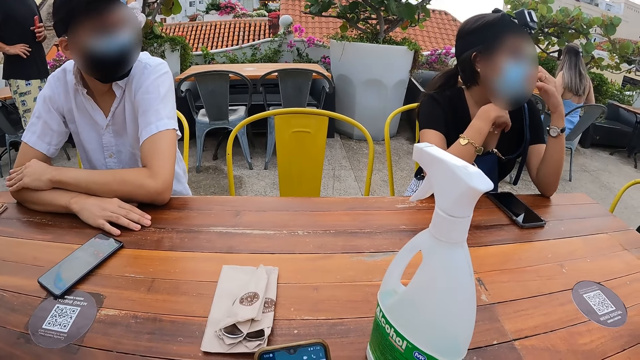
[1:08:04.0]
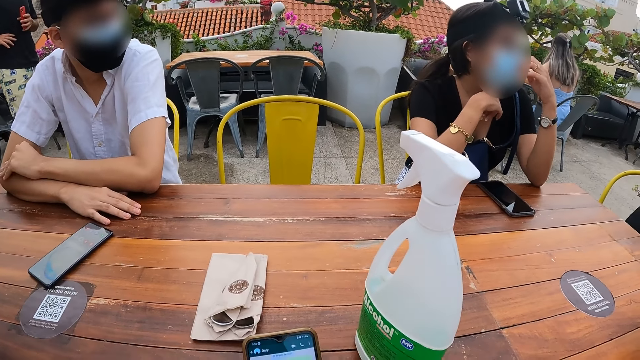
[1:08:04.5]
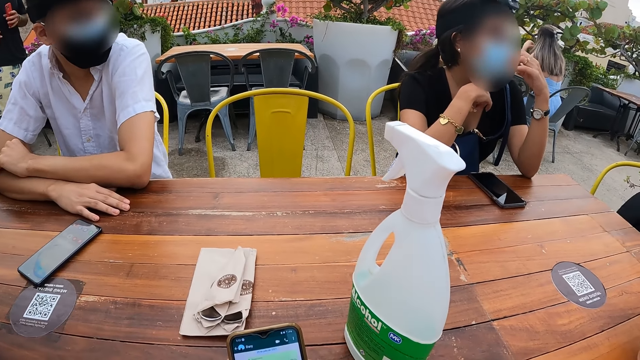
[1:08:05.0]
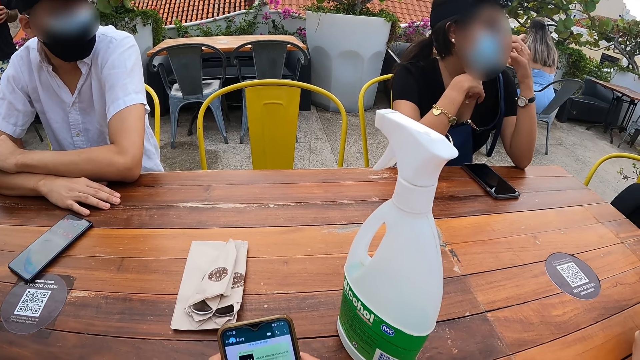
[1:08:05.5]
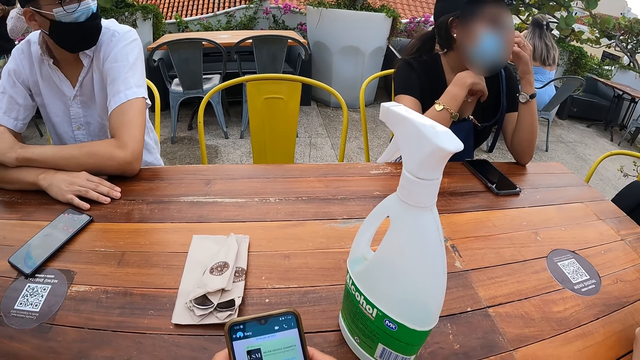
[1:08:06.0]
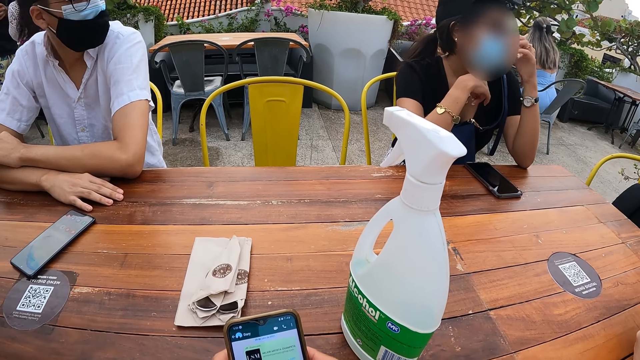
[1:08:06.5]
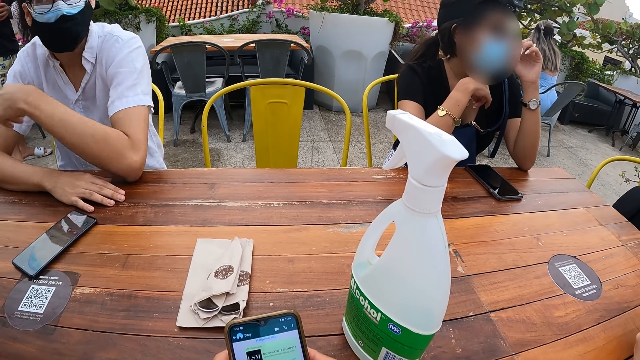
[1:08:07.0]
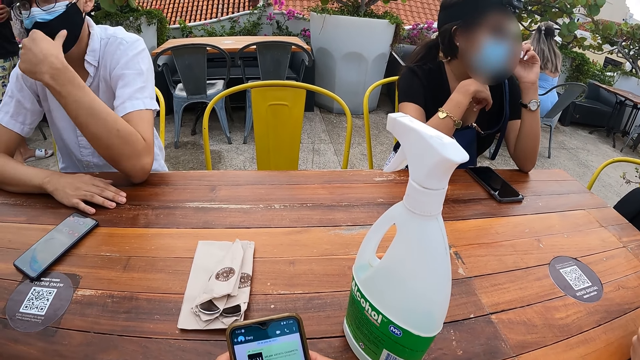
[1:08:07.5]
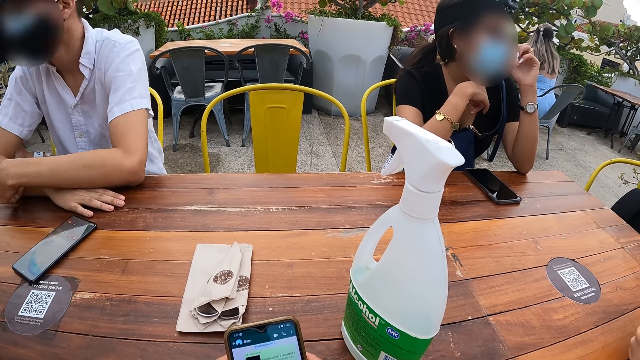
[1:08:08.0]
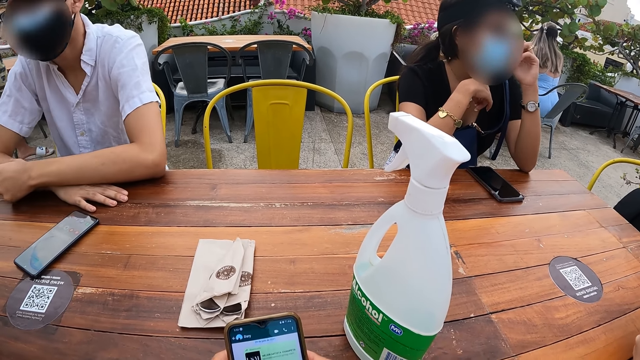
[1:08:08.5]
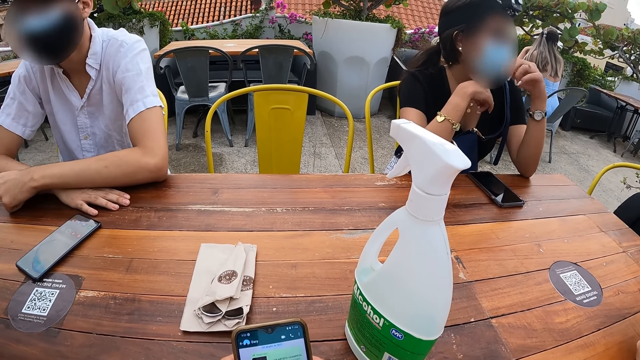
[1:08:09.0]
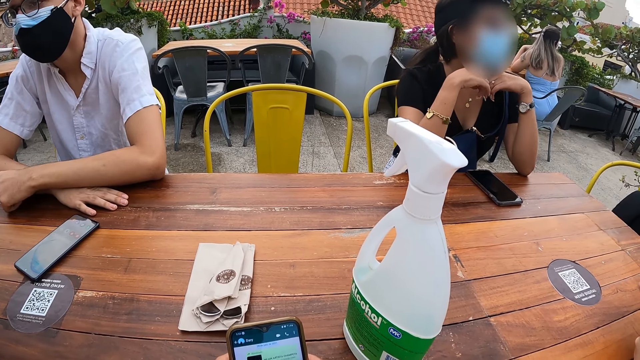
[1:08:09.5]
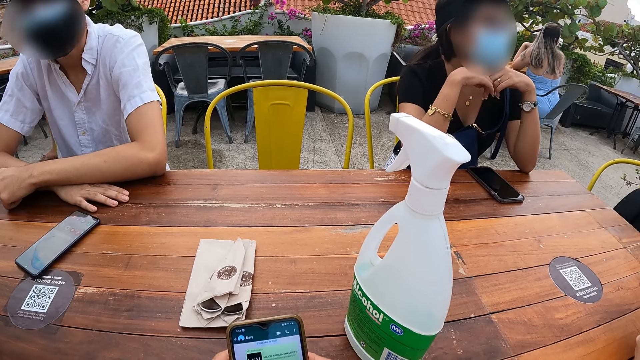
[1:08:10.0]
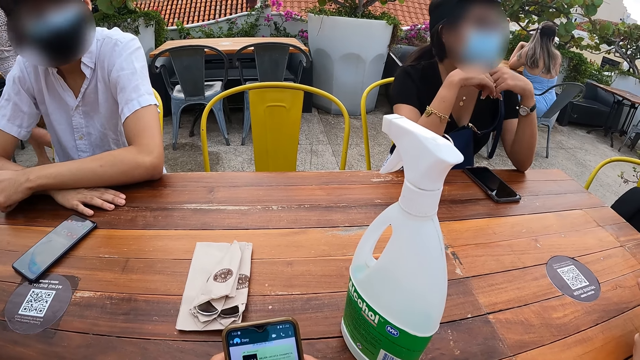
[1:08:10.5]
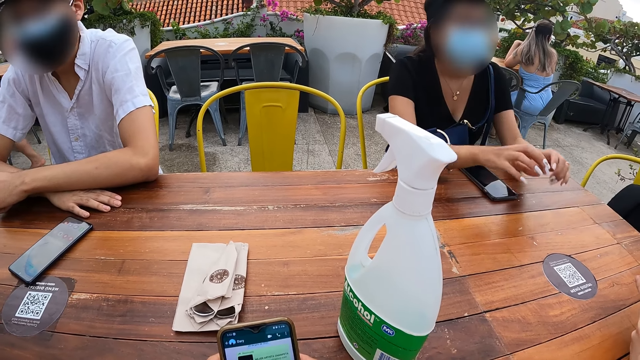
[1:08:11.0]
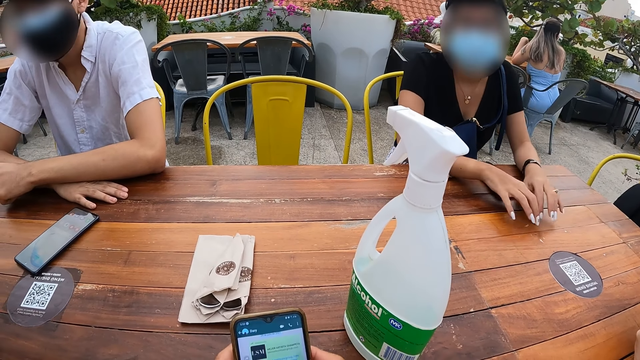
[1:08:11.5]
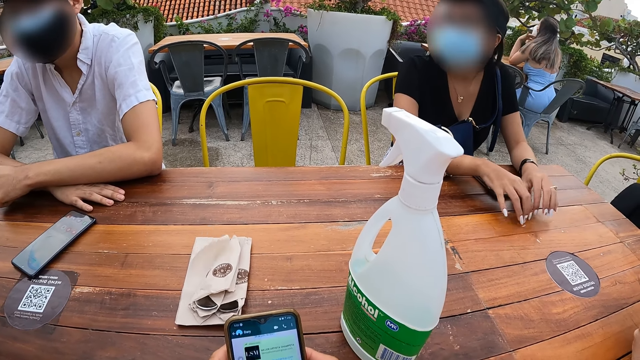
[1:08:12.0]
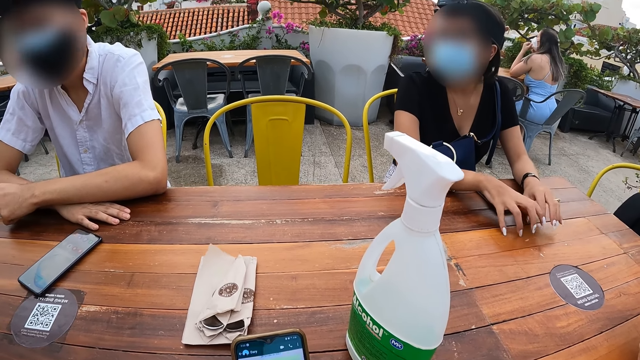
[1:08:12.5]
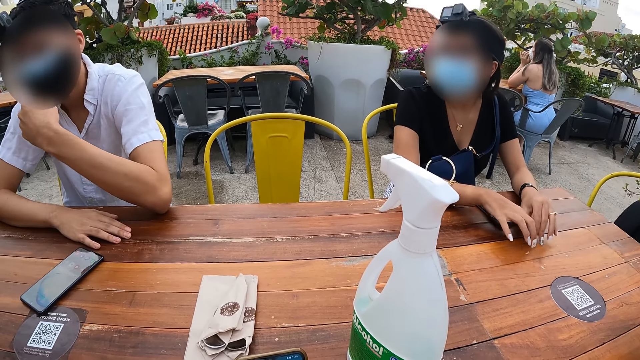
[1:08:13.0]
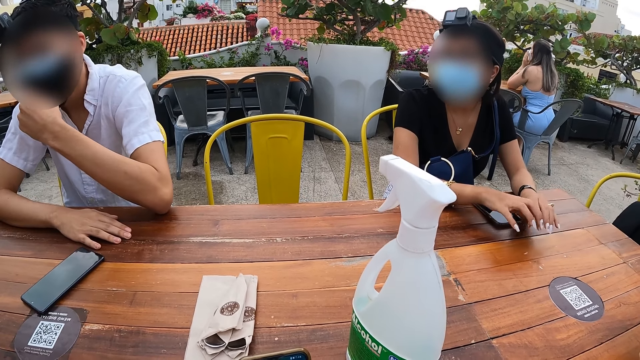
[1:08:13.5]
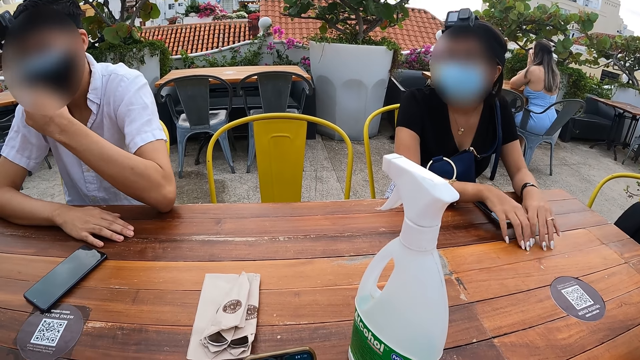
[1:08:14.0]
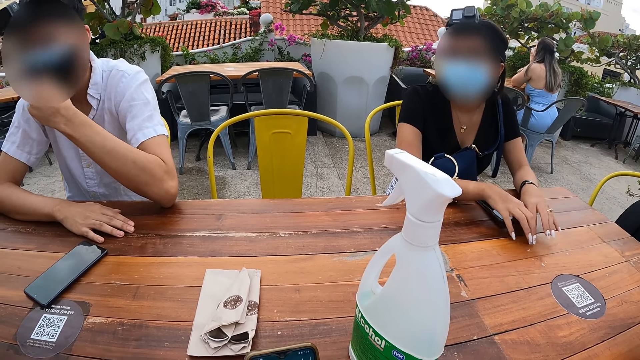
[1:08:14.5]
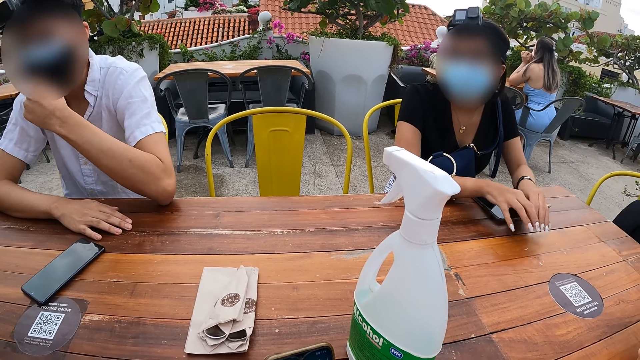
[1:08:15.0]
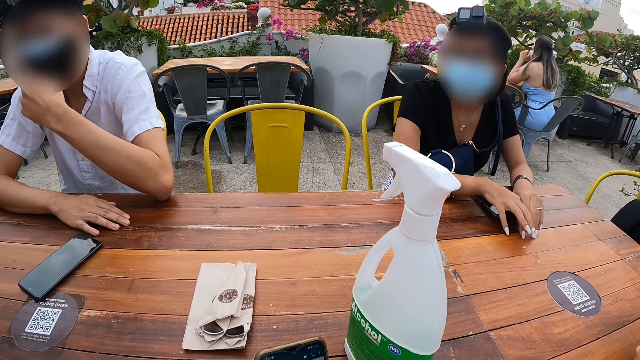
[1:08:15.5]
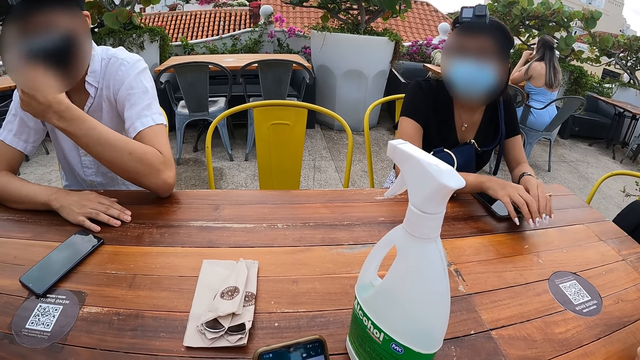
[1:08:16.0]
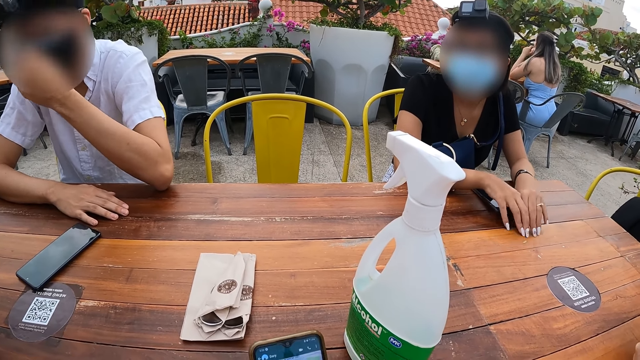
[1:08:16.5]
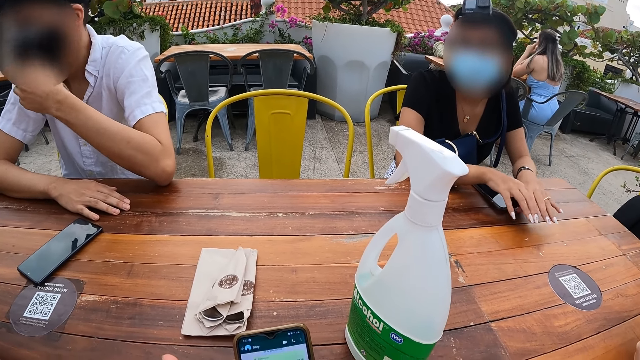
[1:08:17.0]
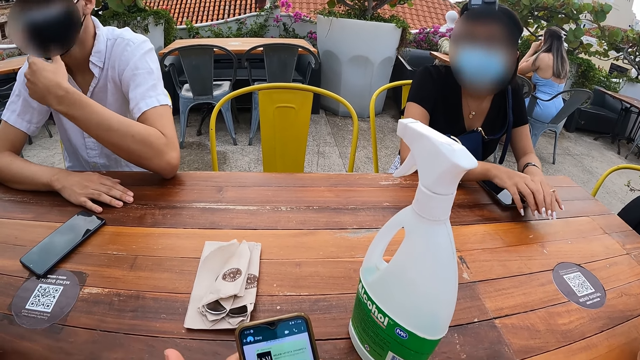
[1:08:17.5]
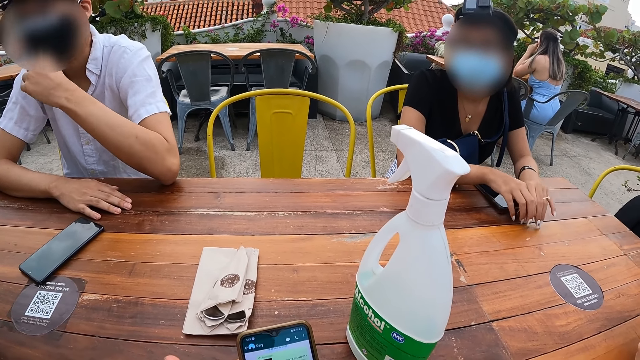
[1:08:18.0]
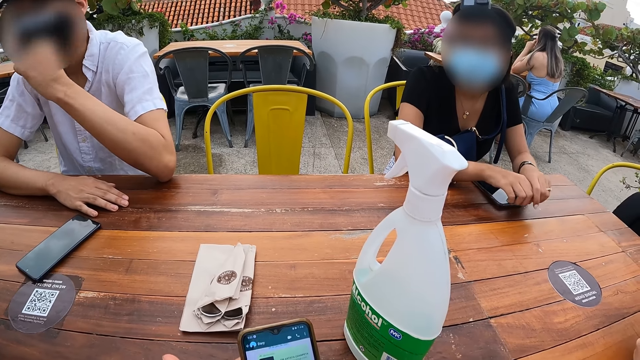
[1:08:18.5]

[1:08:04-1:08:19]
A woman adjusts a mask with the left hand. The camera wearer operates the phone in his hands. A man moves a mask with the left hand and moves both hands. The woman moves hands. The woman taps her fingers on the table with both hands. The man moves the mask on his face with the left hand. The camera wearer operates the phone in his hands.

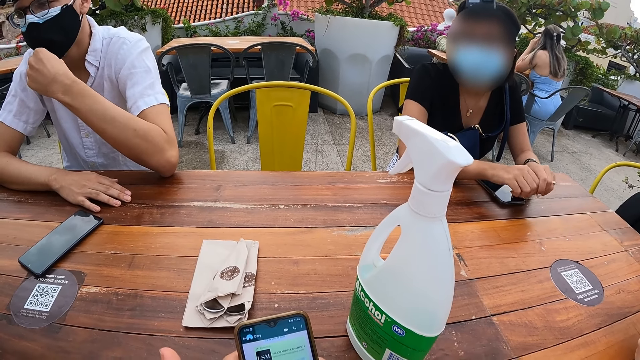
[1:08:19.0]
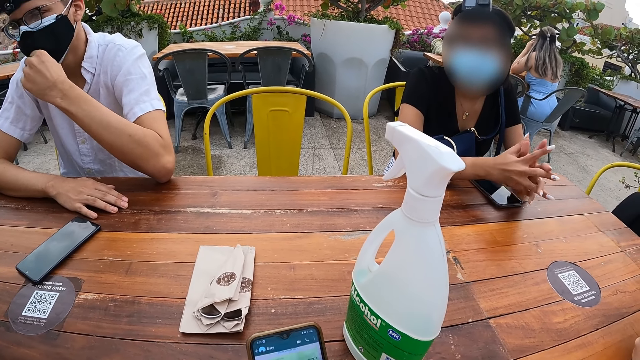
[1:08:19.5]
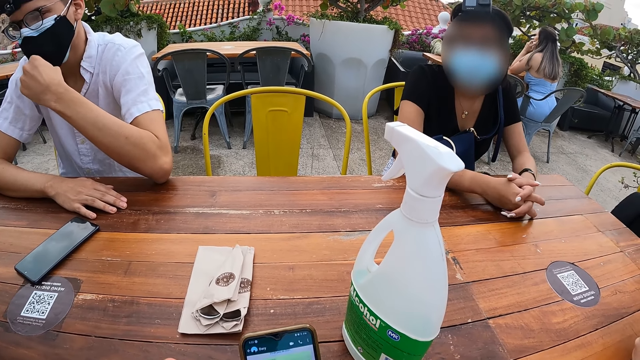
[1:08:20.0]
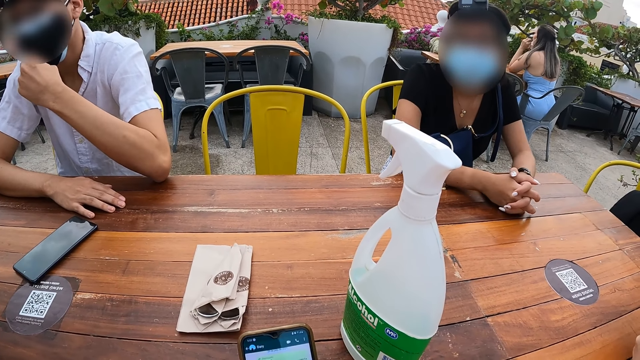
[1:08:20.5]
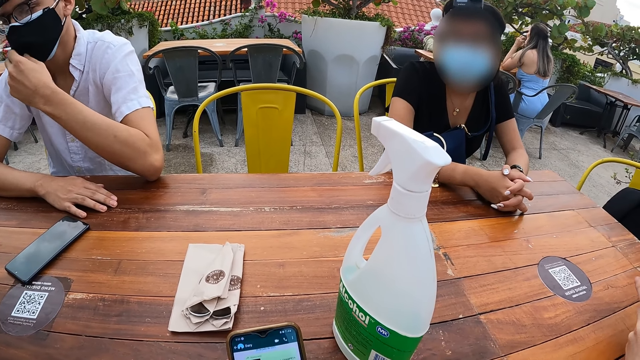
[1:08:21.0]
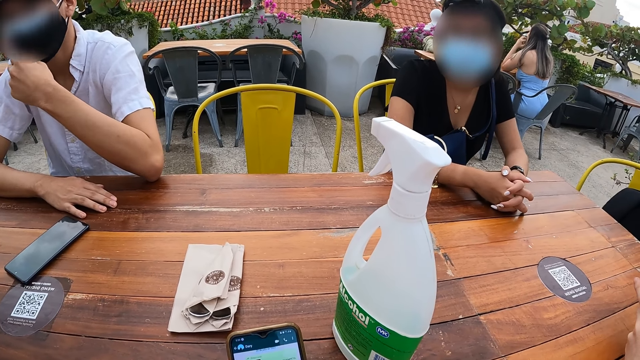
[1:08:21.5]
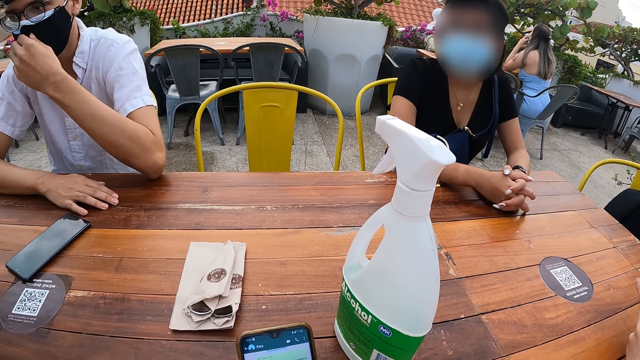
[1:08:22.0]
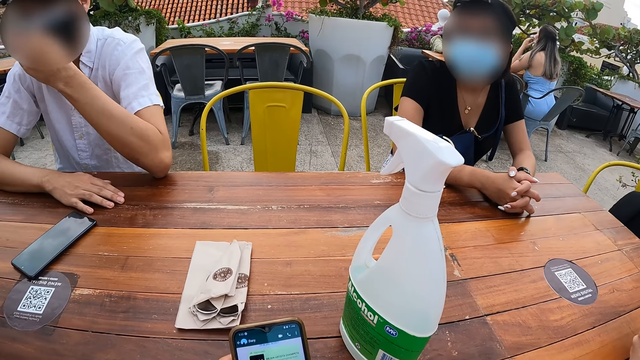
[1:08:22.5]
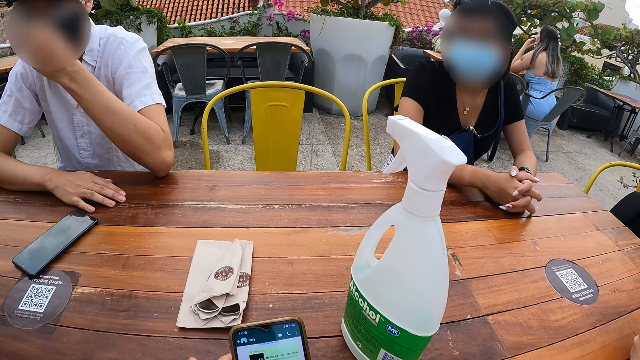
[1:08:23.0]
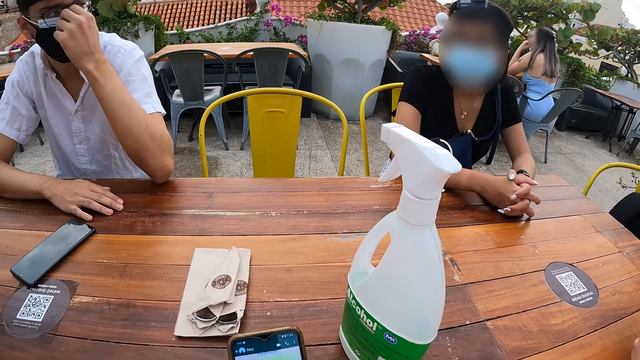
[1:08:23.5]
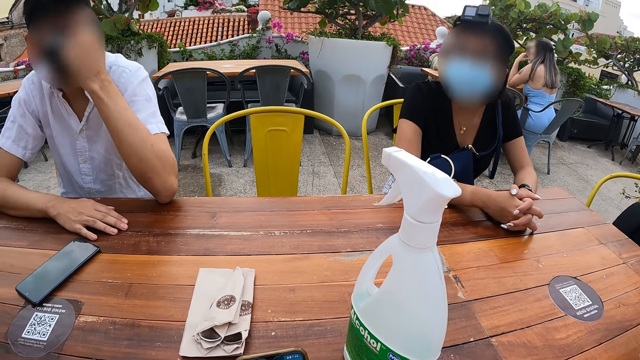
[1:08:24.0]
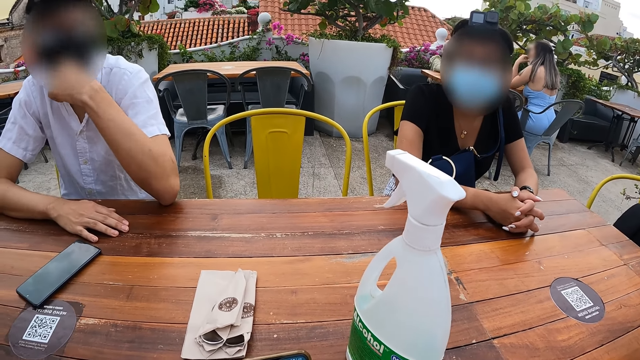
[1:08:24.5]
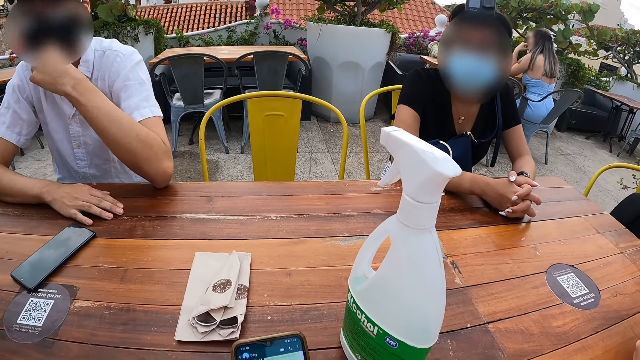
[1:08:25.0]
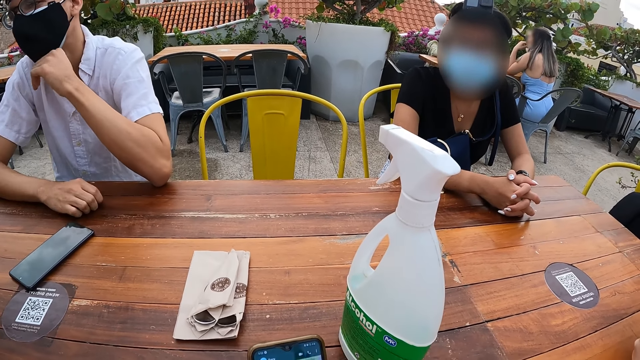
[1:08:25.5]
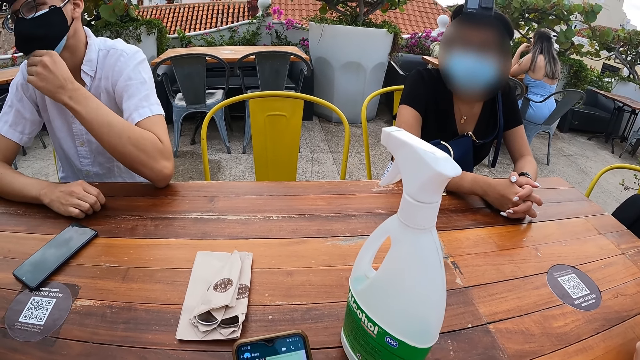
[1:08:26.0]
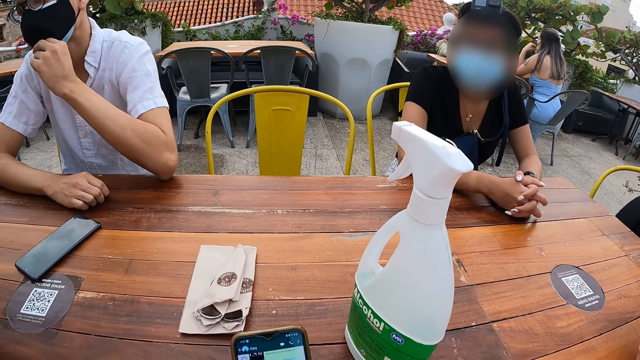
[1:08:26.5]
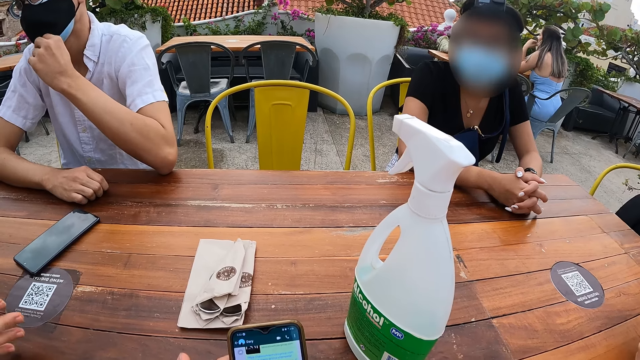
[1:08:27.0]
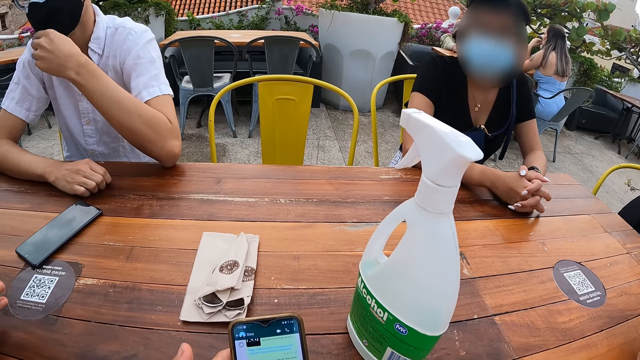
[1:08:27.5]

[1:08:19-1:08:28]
A man looks around. The man adjusts a mask with the left hand.
